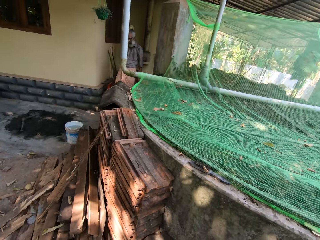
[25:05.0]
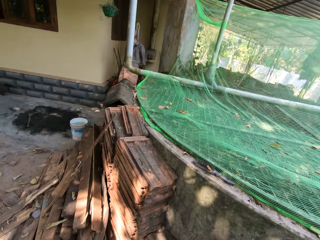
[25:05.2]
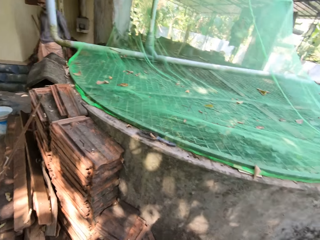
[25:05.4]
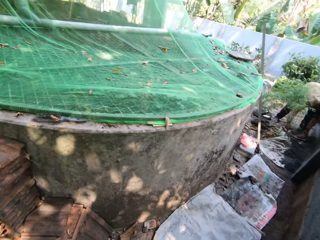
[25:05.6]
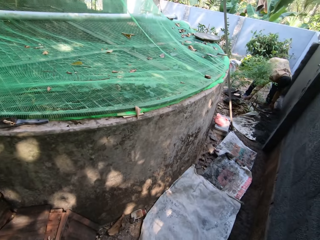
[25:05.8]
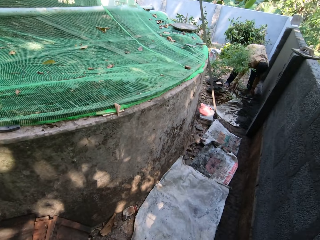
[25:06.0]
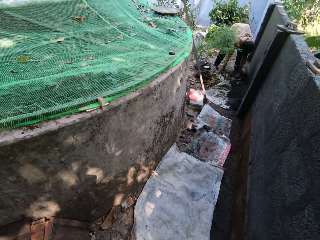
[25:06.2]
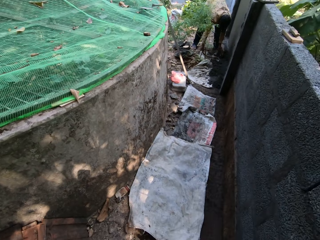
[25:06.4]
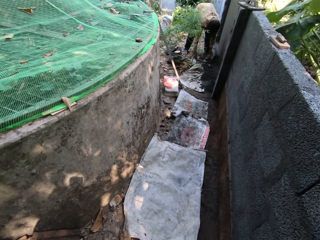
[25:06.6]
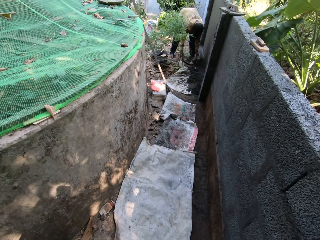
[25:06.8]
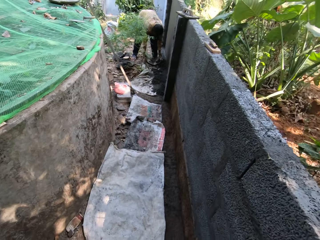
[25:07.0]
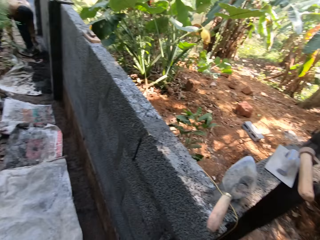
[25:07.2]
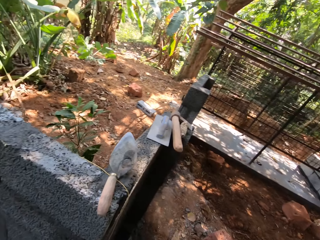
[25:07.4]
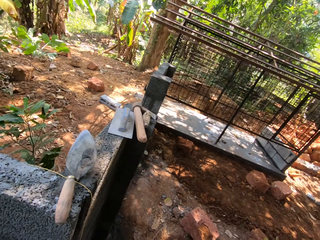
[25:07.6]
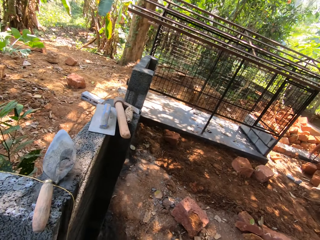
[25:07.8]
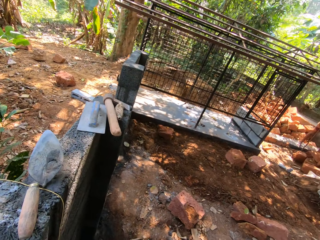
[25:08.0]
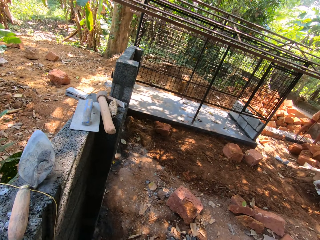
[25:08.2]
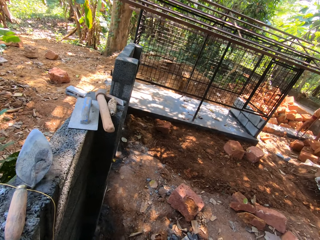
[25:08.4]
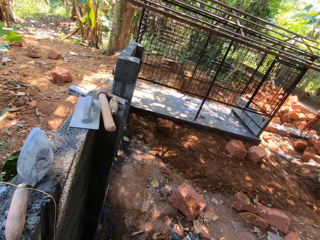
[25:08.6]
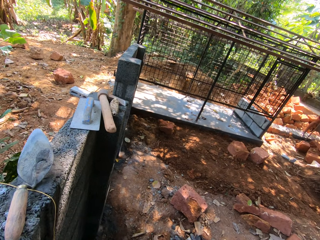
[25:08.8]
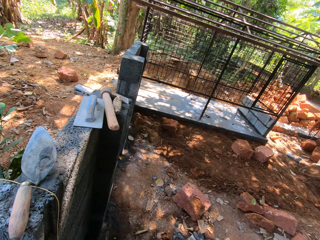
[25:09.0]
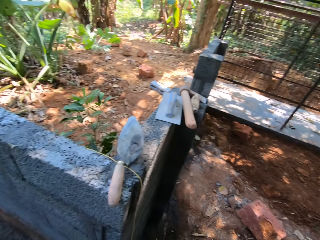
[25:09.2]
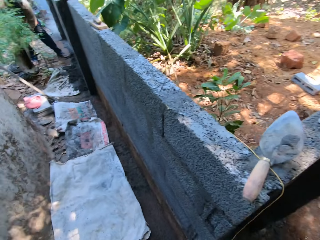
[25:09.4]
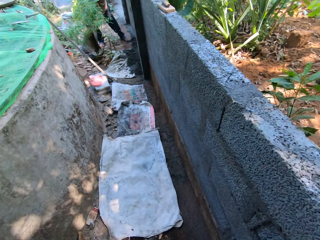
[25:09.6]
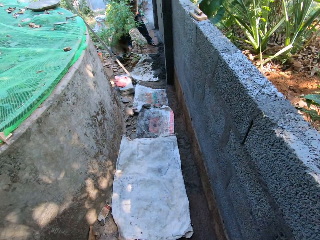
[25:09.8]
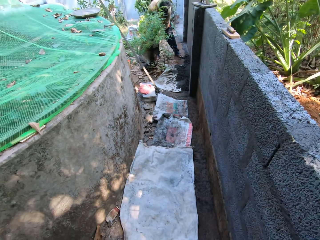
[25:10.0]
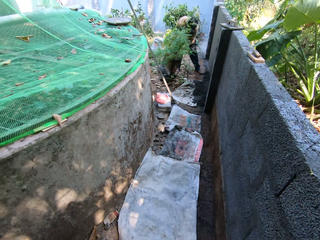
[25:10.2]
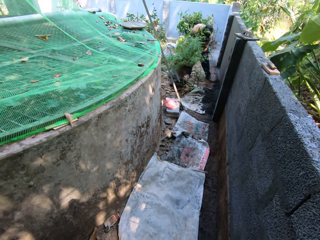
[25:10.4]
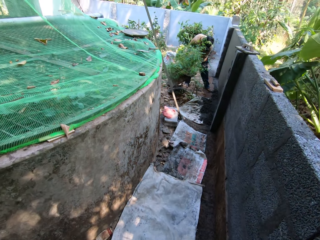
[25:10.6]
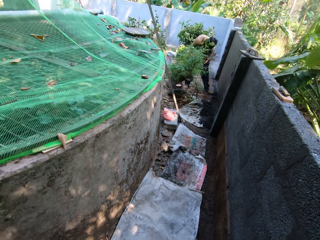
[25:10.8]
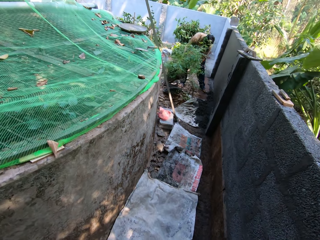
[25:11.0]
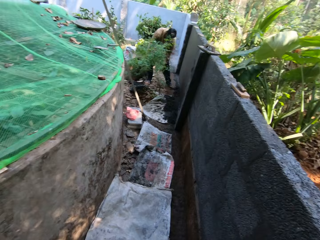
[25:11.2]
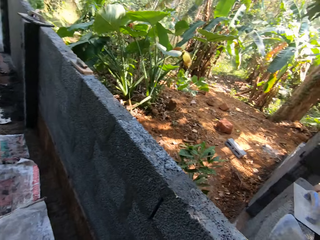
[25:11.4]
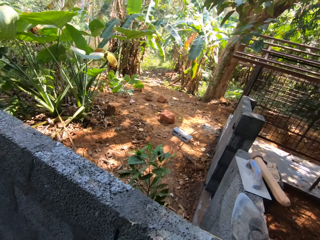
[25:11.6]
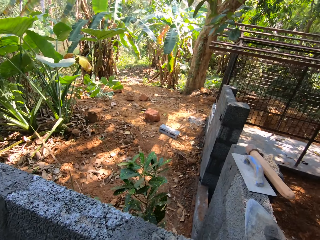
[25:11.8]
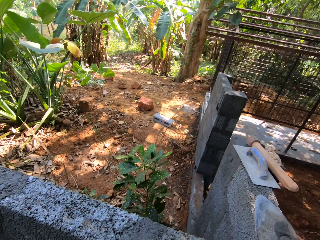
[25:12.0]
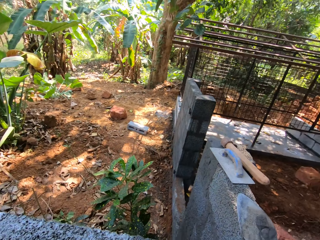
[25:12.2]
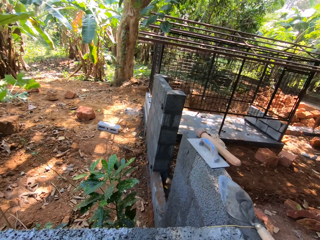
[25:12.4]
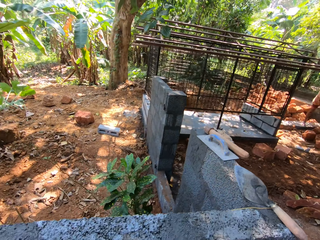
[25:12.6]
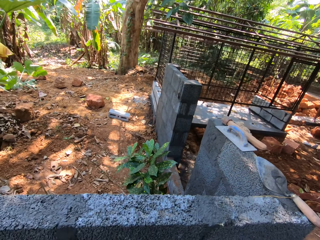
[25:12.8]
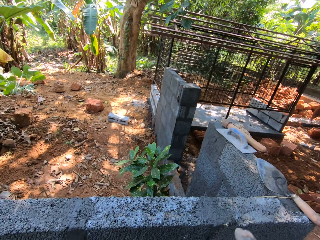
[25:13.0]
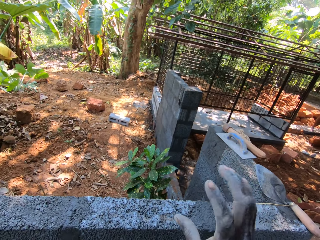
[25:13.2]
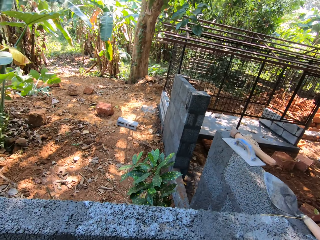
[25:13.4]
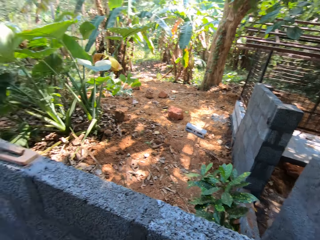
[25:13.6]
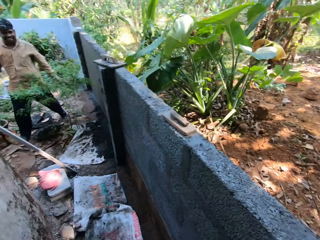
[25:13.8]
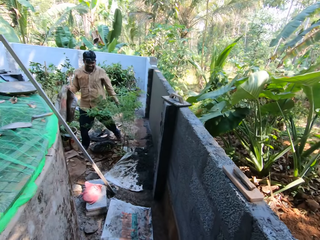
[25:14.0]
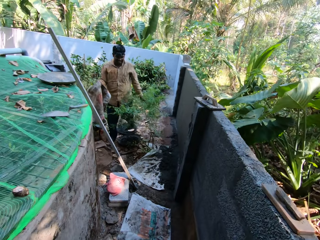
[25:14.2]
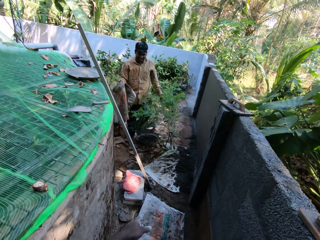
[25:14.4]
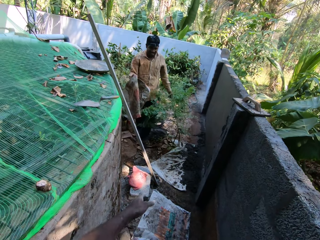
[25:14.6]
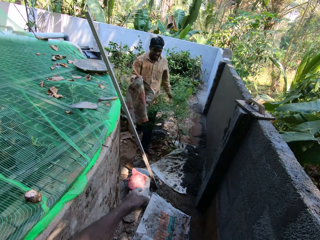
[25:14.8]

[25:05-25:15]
The camera wearer talks to a man. They look around. Another man holds the stick with his left hand. A third man holds the sack in his right hand. The camera wearer talks.

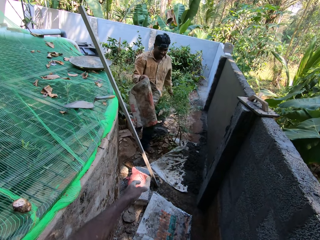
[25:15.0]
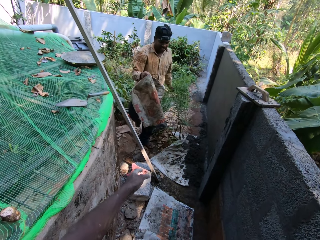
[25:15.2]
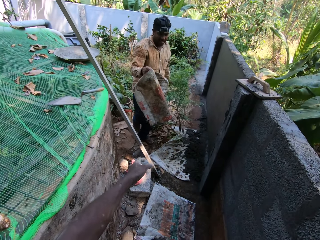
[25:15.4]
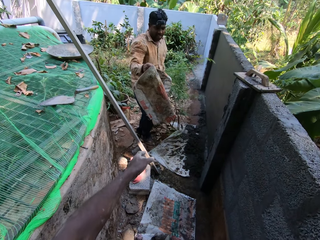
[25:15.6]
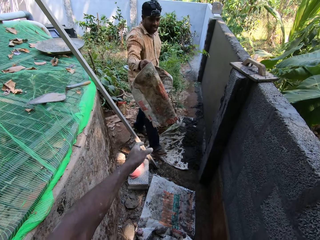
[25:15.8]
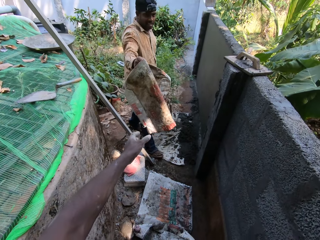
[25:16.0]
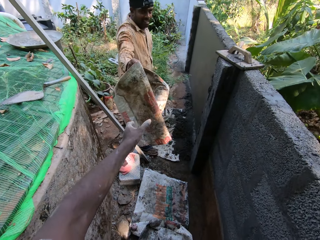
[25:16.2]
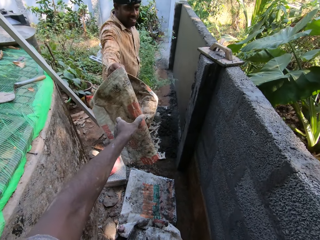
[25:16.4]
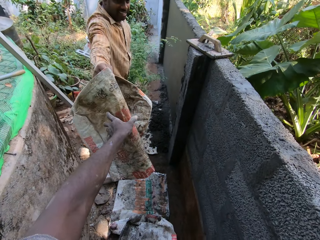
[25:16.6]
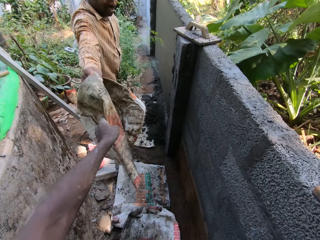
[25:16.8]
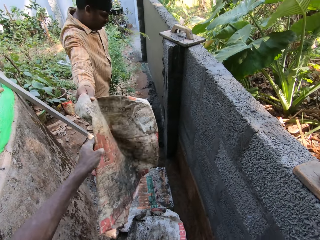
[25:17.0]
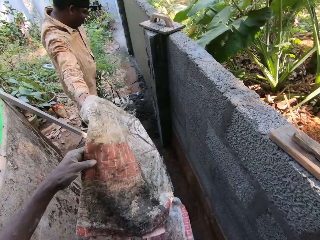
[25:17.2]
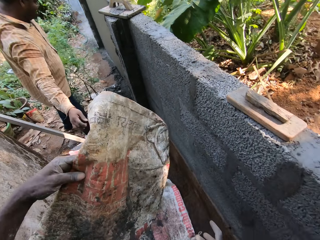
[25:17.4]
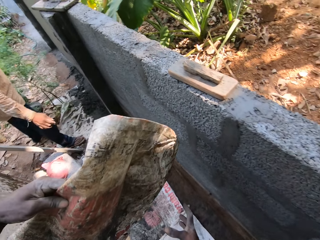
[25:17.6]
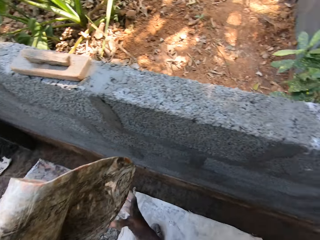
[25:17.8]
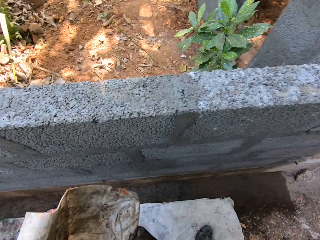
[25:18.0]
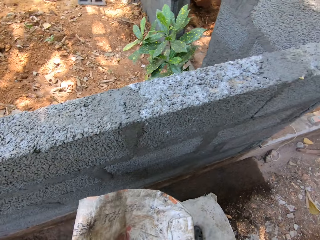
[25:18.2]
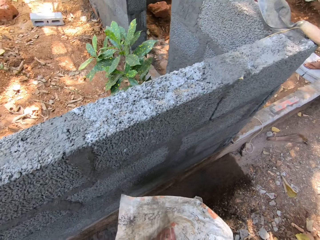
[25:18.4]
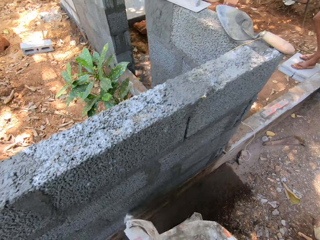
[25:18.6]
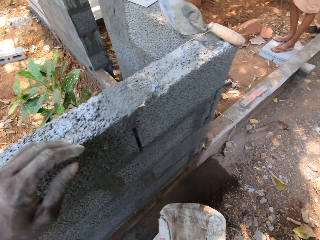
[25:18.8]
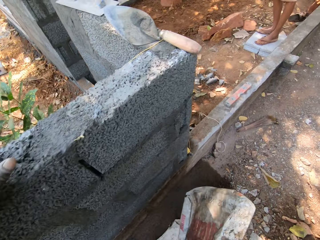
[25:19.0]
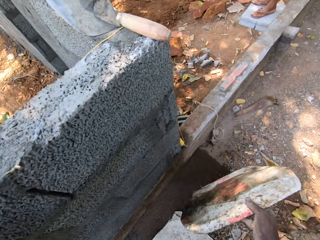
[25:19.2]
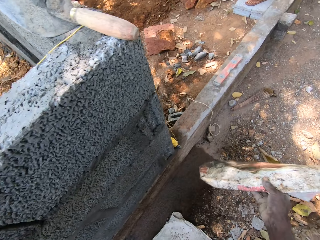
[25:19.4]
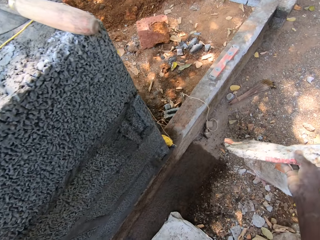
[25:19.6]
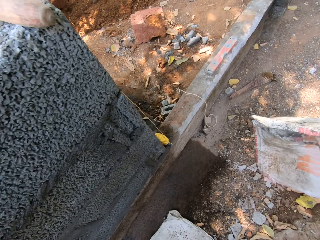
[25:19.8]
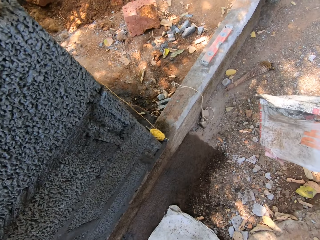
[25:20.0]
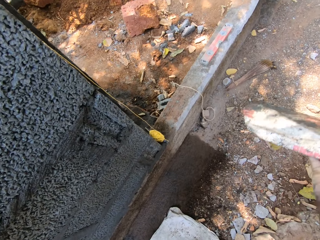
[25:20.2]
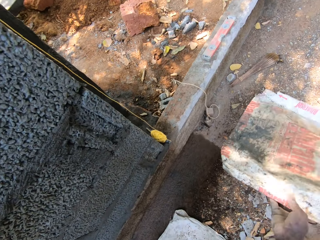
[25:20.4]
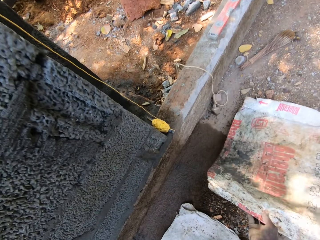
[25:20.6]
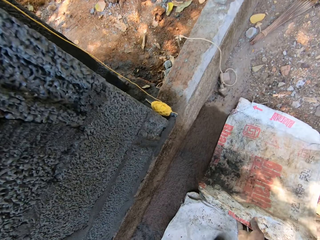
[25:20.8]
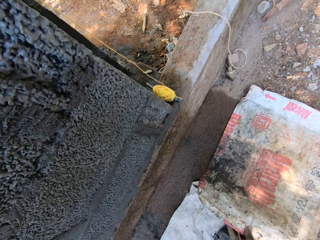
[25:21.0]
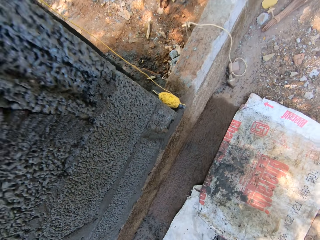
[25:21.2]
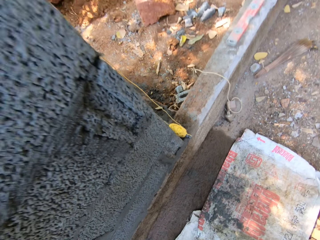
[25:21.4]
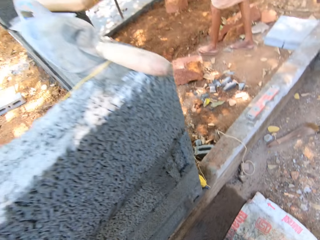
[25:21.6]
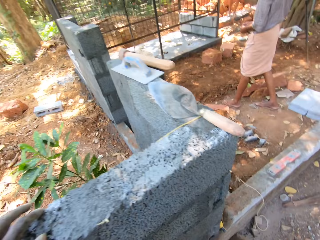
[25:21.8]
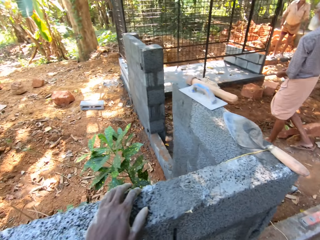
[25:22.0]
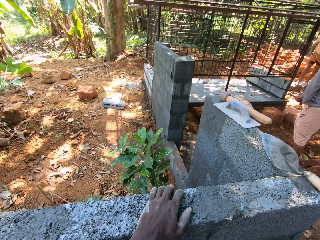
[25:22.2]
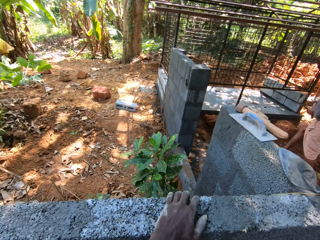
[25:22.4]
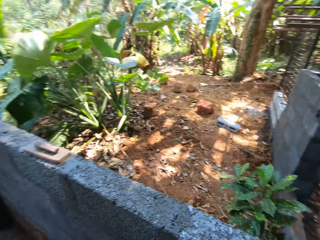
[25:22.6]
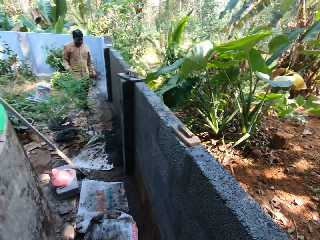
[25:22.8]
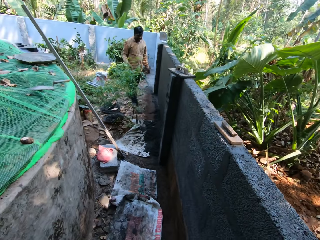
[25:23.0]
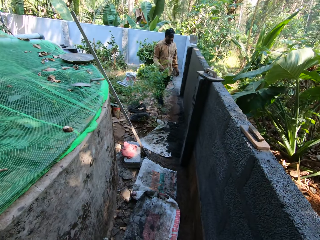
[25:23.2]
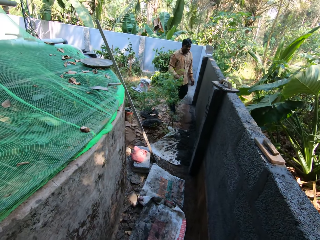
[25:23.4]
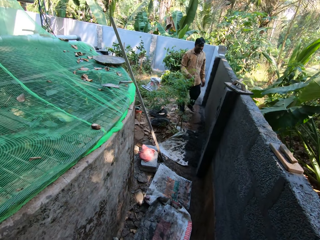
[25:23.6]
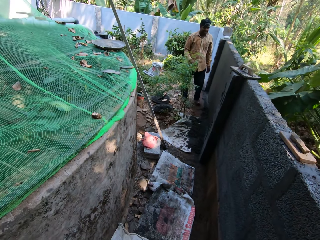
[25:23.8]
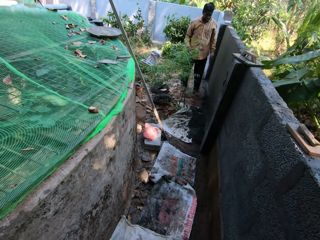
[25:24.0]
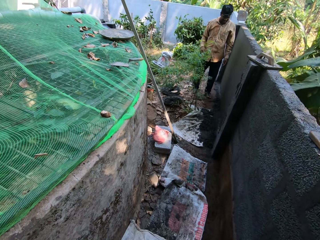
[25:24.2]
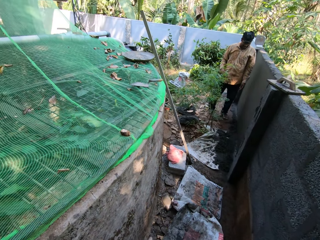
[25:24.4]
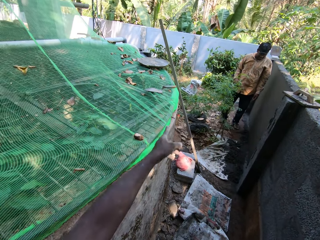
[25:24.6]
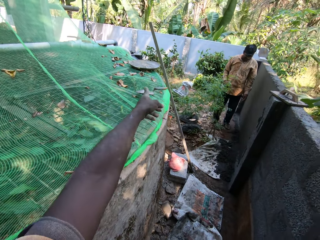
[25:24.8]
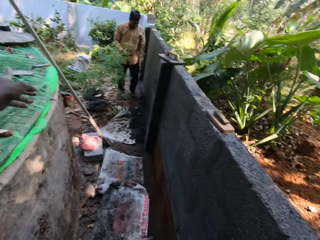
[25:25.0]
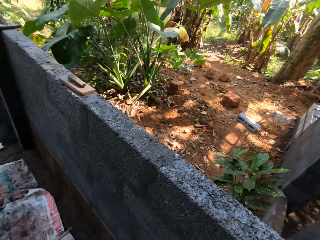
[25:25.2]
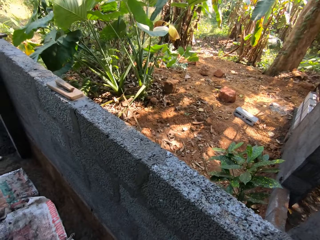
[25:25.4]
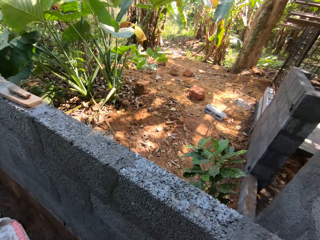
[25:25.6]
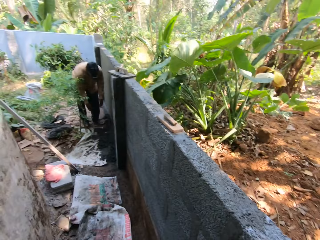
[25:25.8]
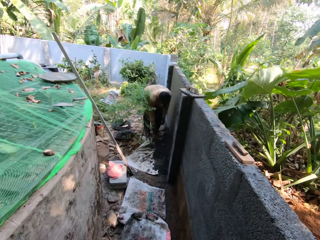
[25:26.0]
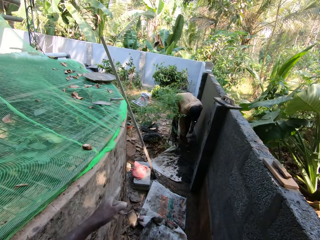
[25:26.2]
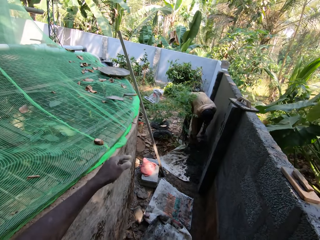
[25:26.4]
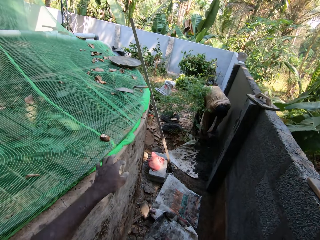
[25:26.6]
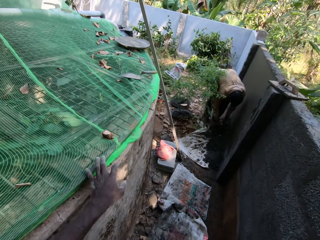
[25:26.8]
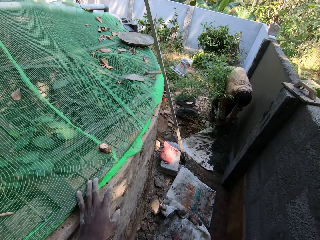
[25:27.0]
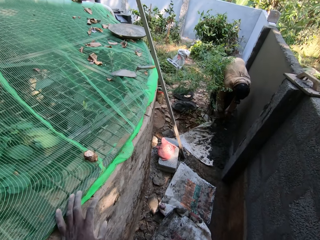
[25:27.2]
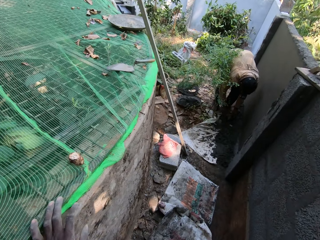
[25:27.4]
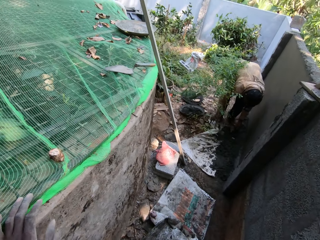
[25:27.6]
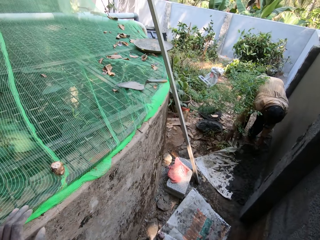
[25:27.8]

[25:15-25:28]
A man gives the camera wearer the paper sack. The camera wearer collects the paper sack from the man with his left hand. He passes the sack to his right hand from his left hand. He places the sack on the ground with his right hand. The man holds the sack on the ground with both hands.
